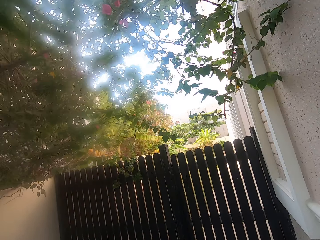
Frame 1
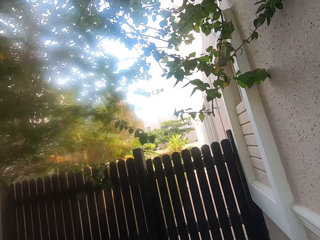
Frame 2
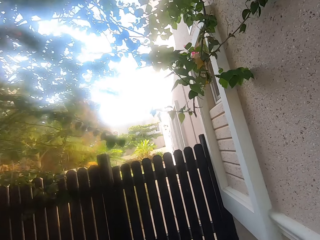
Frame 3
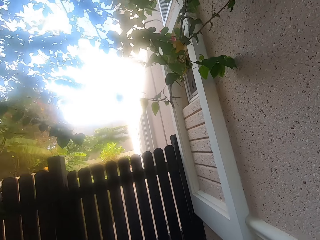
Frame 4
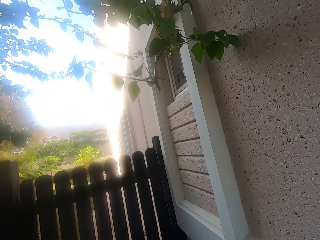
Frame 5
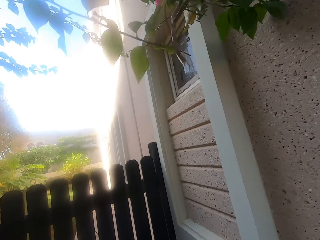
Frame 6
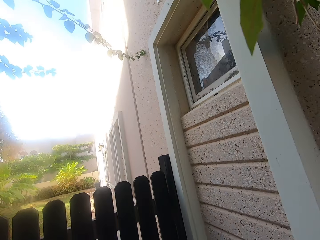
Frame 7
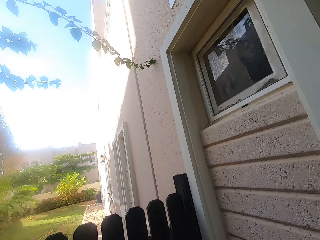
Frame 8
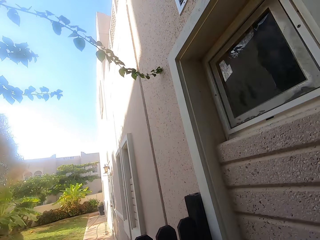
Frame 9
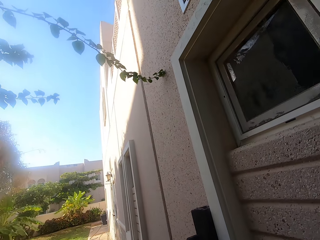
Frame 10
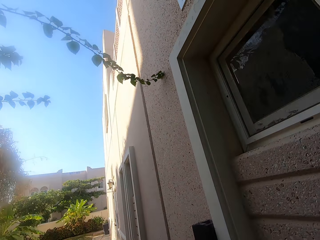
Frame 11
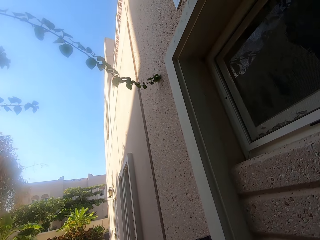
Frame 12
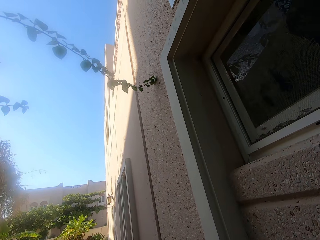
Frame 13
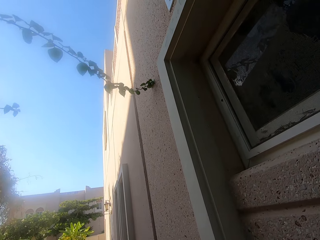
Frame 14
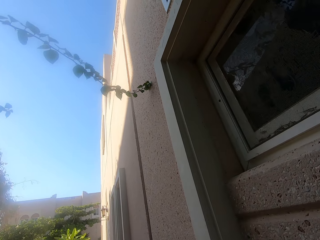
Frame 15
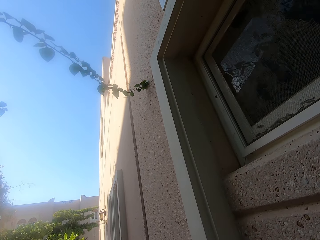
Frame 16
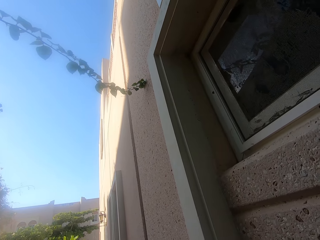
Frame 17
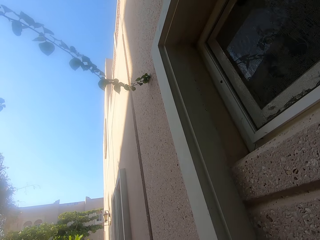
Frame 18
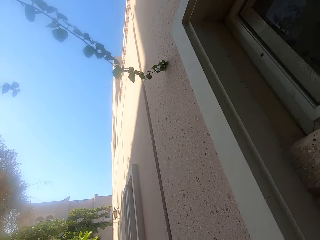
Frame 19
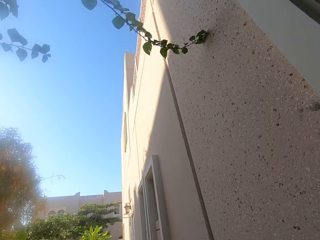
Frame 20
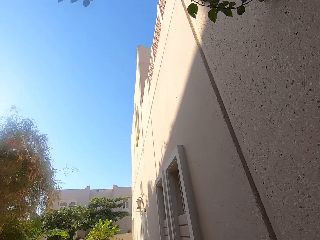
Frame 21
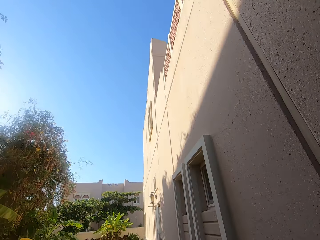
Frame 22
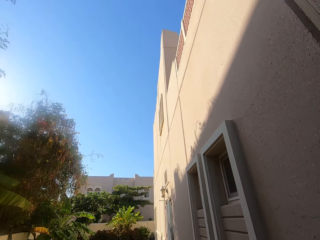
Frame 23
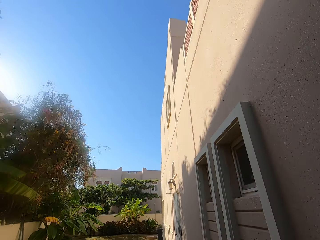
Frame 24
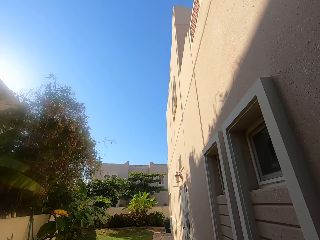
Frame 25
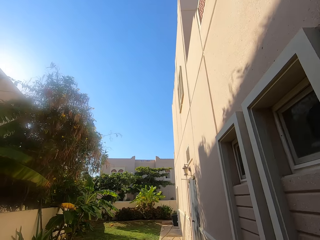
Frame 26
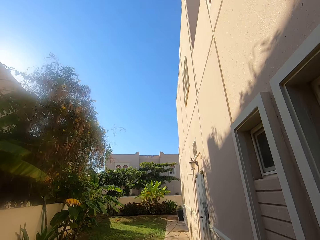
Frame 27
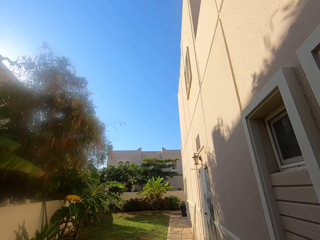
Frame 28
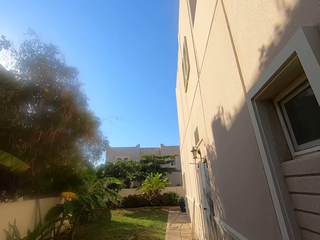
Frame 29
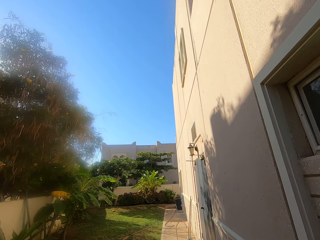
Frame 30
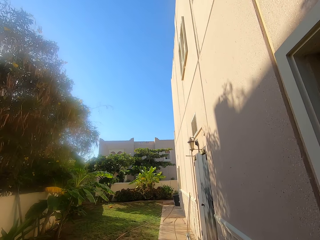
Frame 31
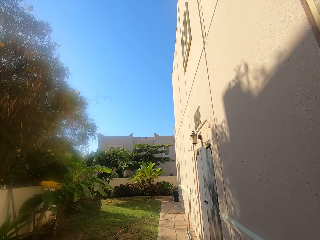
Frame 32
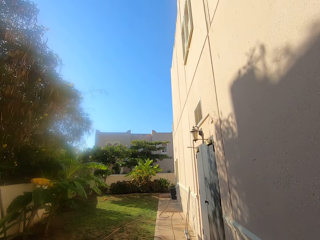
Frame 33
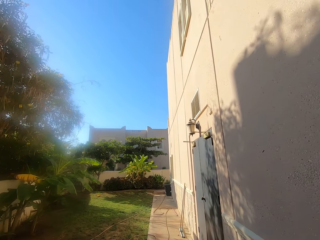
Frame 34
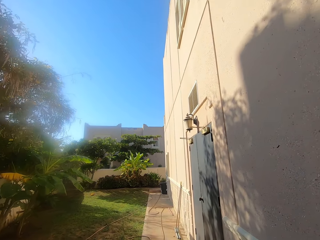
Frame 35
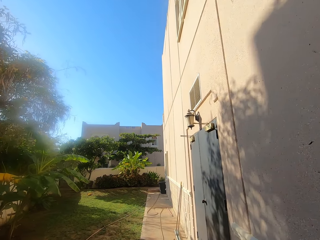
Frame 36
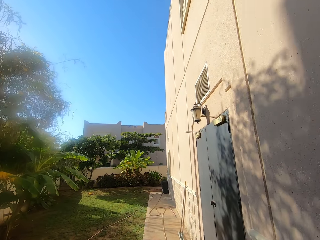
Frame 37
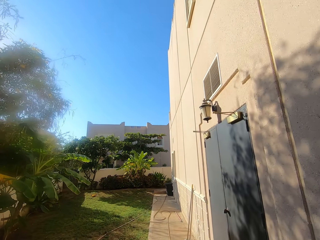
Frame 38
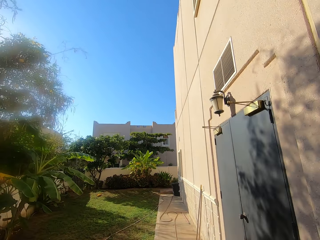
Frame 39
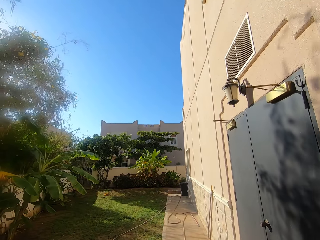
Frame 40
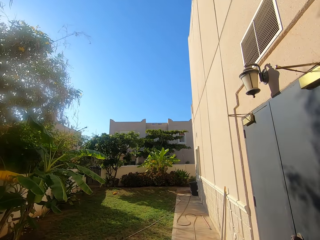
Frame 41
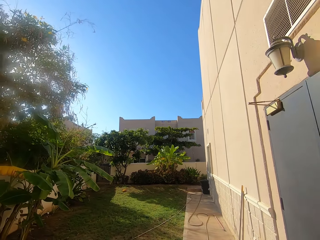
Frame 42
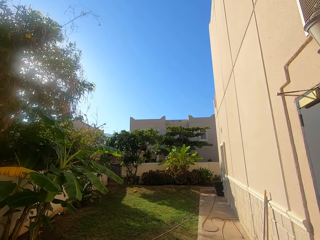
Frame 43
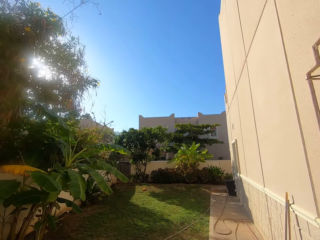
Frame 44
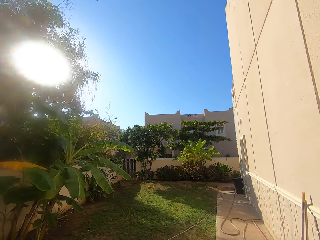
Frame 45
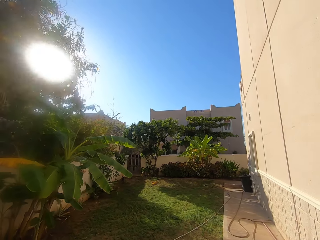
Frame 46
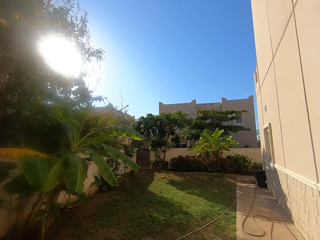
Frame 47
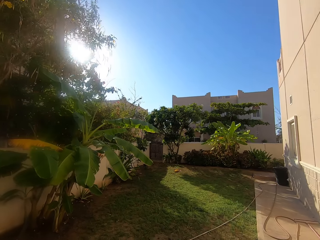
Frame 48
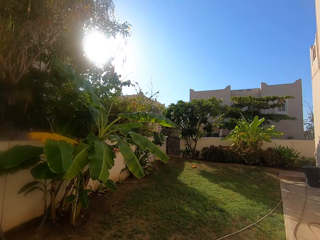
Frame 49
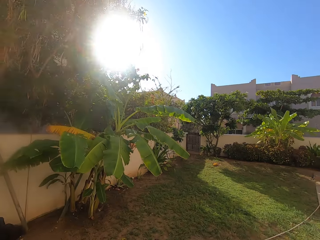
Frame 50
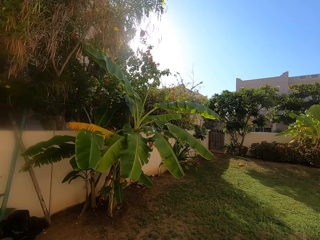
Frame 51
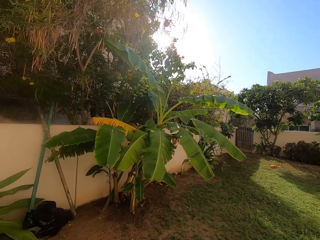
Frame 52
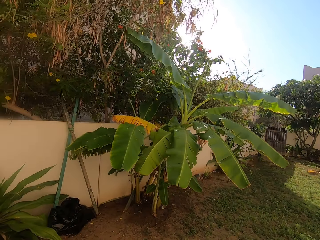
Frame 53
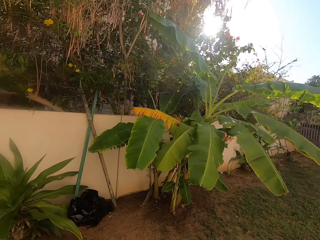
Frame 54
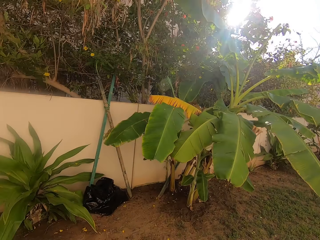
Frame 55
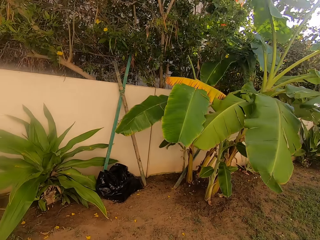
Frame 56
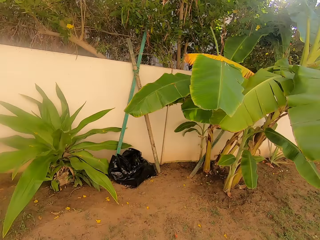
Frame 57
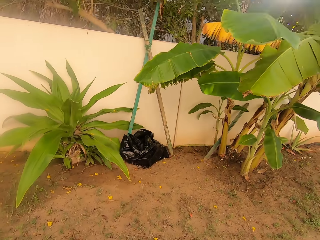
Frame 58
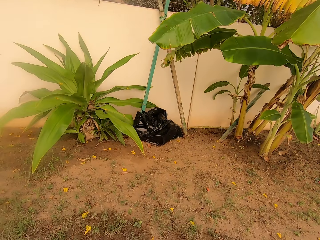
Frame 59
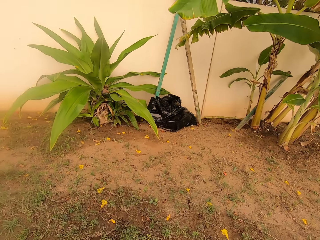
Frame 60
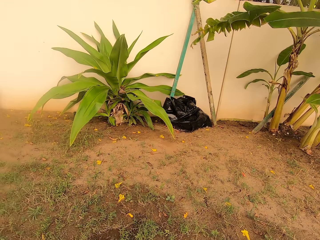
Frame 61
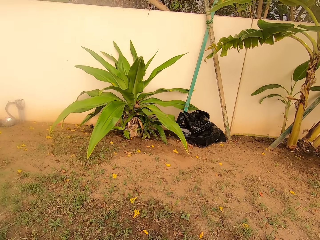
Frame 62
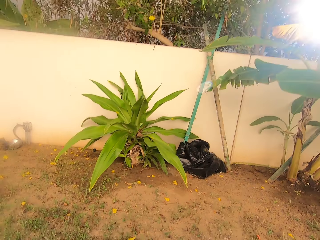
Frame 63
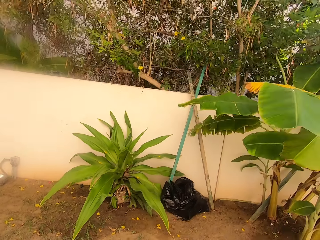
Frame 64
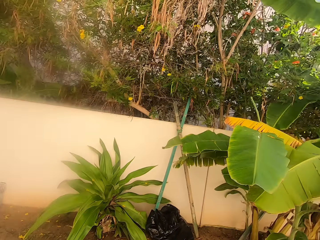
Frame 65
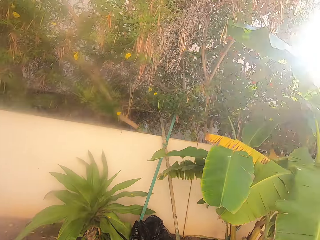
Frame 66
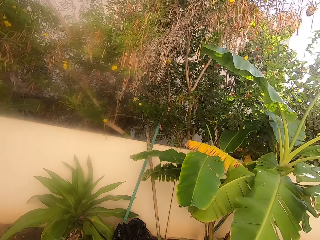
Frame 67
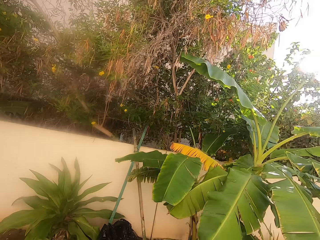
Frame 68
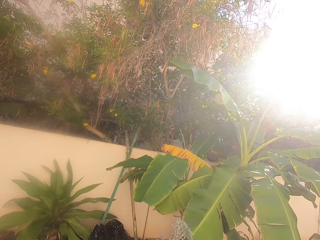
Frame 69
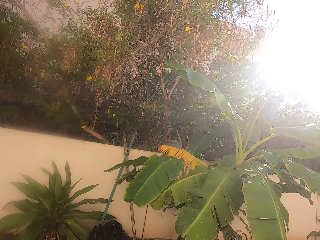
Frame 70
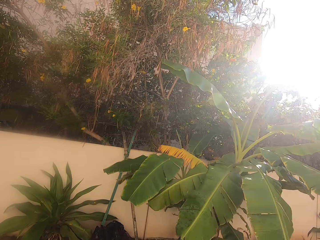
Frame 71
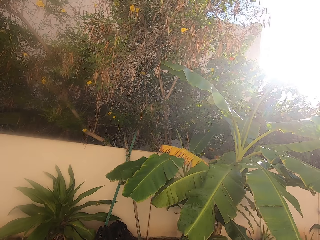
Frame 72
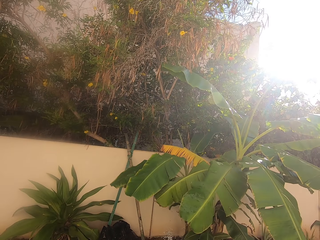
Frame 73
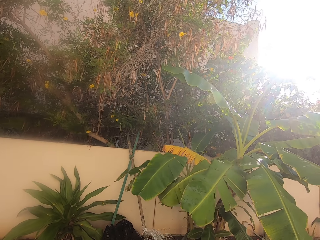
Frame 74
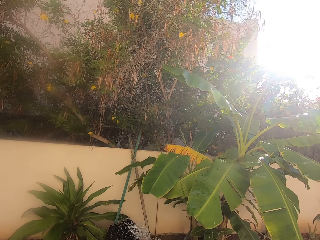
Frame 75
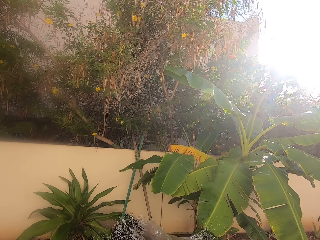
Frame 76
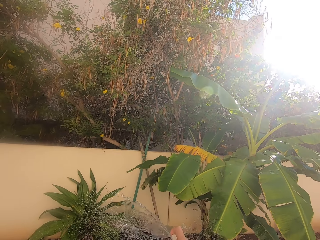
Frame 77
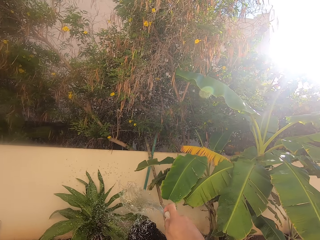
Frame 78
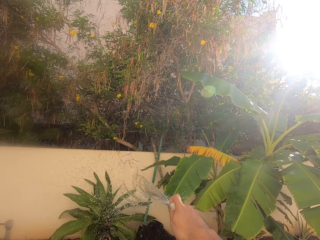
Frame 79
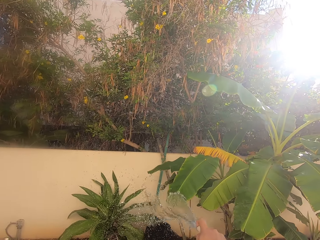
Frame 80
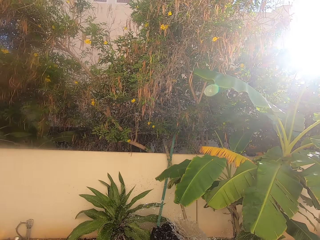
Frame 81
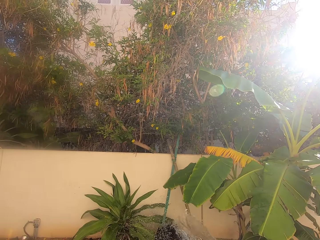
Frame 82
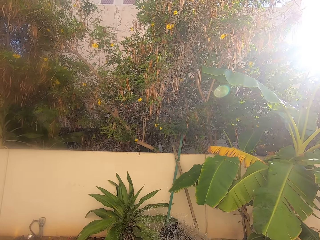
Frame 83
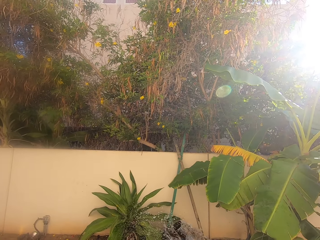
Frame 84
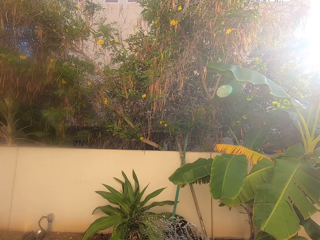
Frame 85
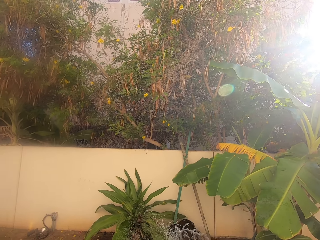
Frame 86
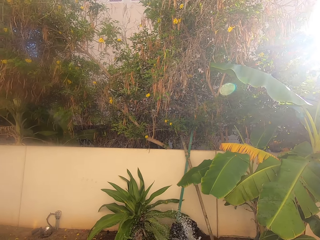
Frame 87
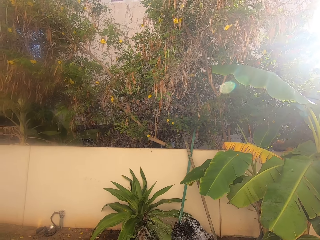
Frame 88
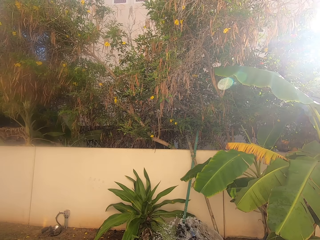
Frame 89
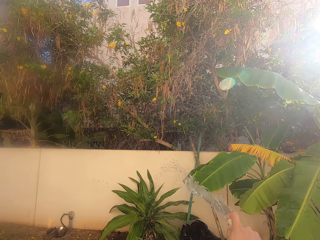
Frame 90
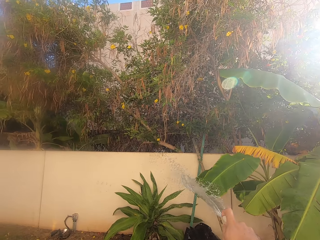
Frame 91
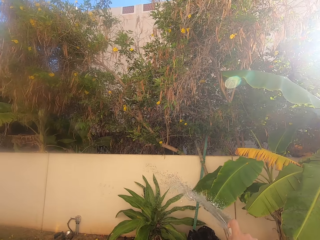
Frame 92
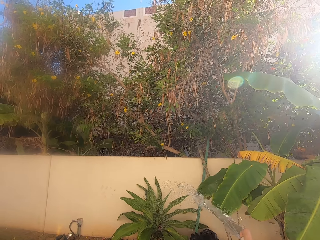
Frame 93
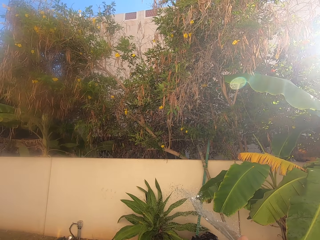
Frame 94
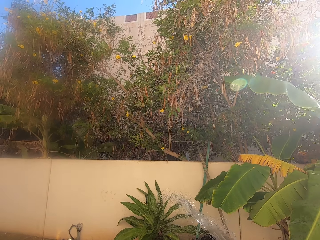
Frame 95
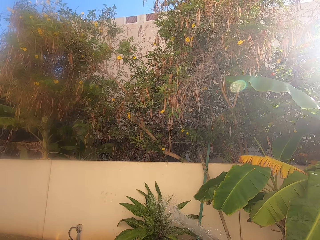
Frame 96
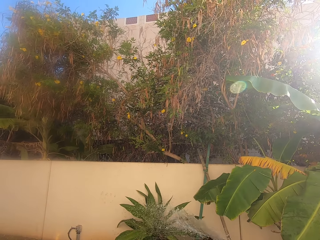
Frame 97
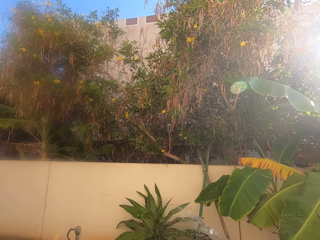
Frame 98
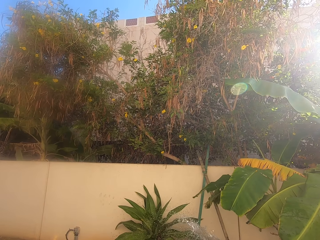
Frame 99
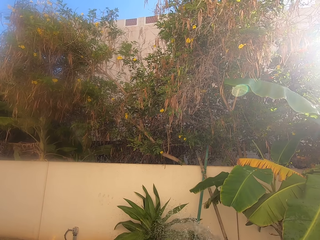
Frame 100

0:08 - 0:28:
The camera wearer opens a backyard gate. They walk to the backyard. They pick up the hosepipe. They water the plants near the perimeter wall.

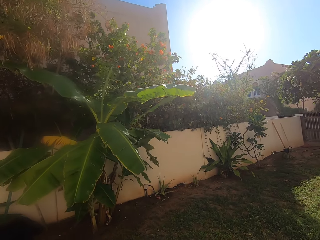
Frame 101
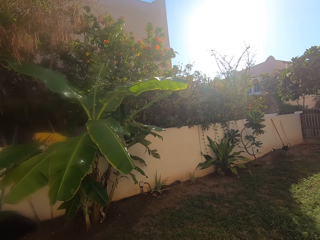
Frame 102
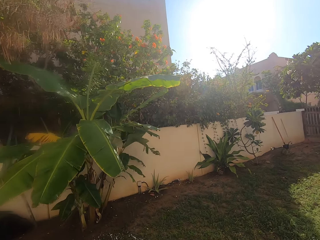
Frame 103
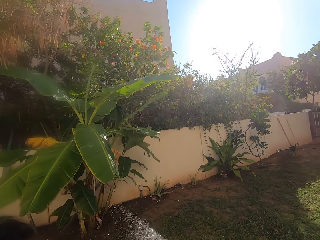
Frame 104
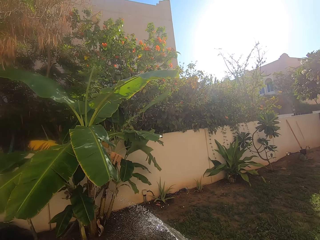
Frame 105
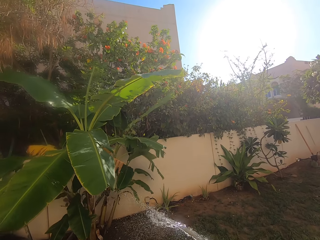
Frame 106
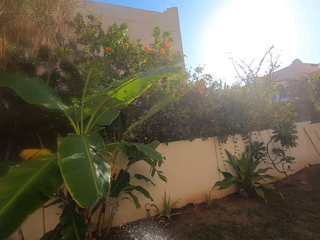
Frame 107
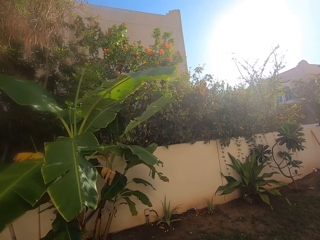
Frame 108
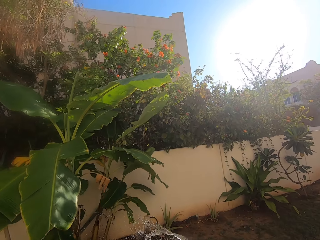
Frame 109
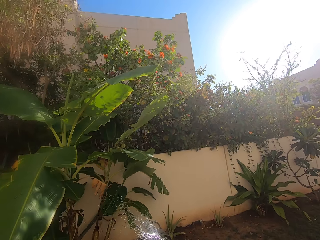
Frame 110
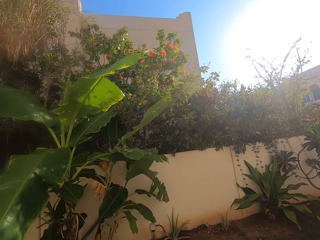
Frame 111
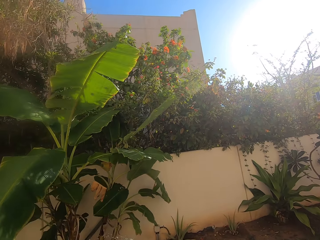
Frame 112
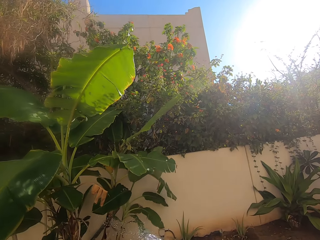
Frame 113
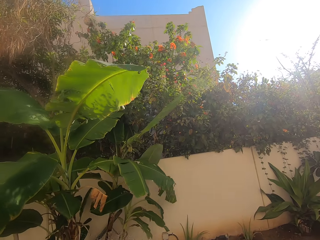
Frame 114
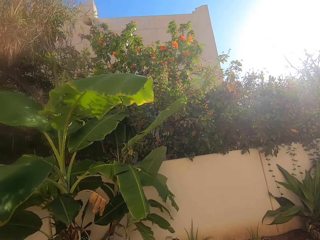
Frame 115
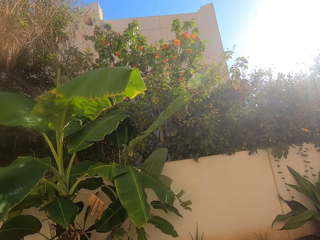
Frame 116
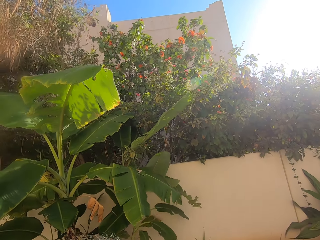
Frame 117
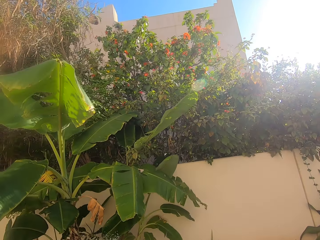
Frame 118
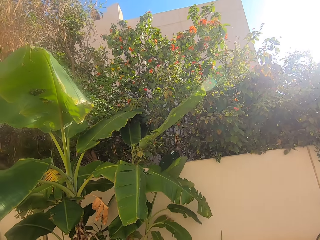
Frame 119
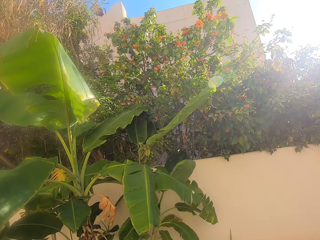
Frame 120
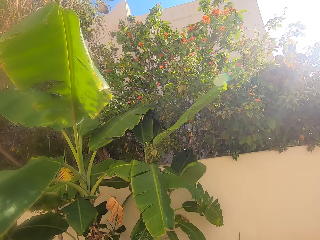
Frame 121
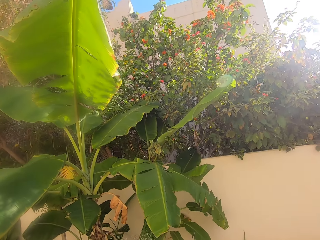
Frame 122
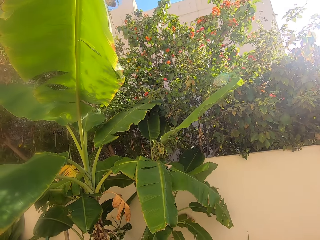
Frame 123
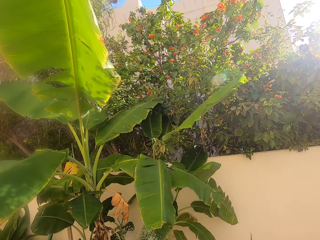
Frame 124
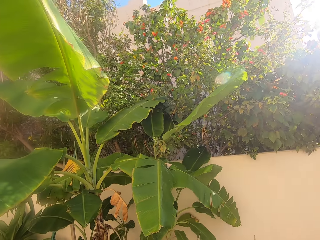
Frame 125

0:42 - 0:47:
The camera wearer waters the grass.
